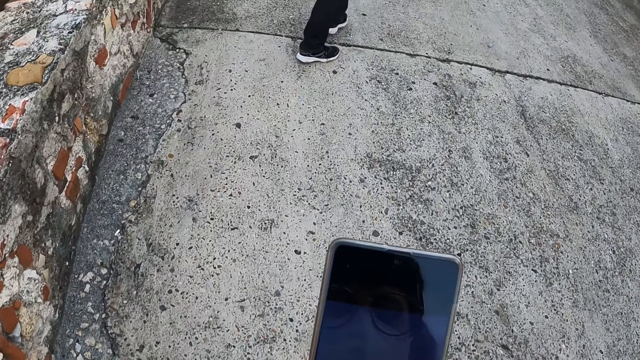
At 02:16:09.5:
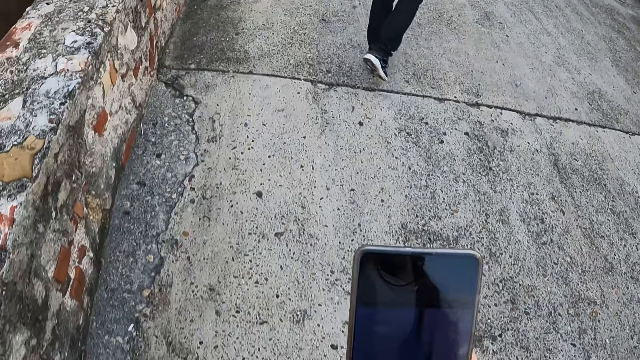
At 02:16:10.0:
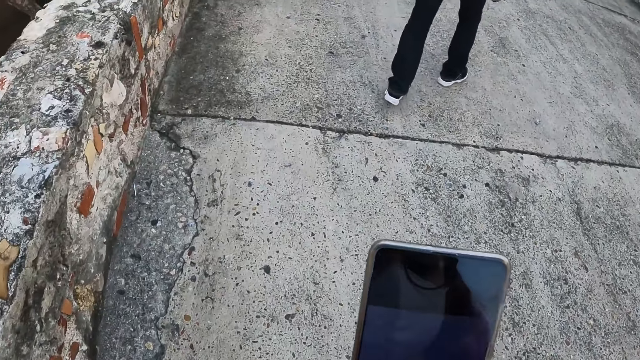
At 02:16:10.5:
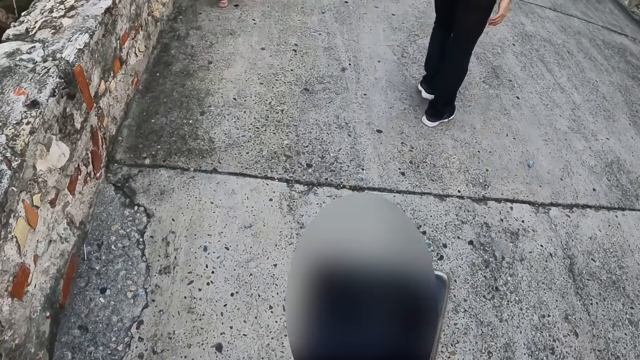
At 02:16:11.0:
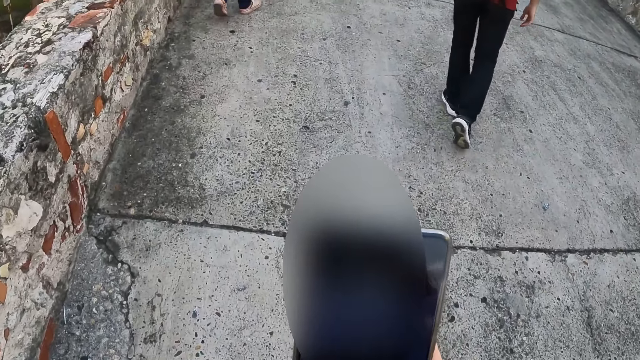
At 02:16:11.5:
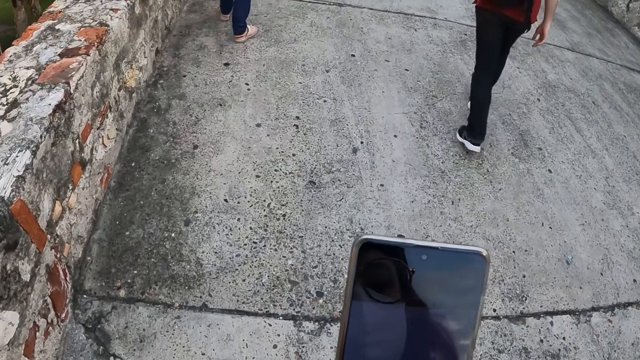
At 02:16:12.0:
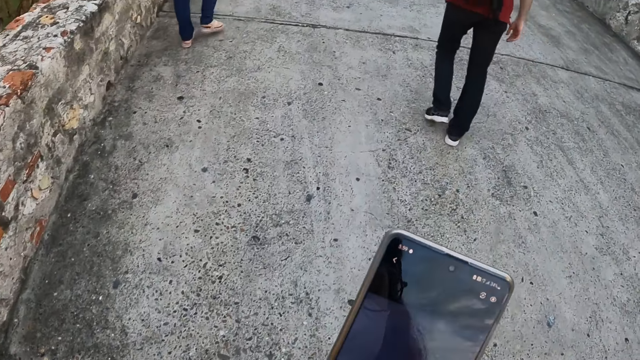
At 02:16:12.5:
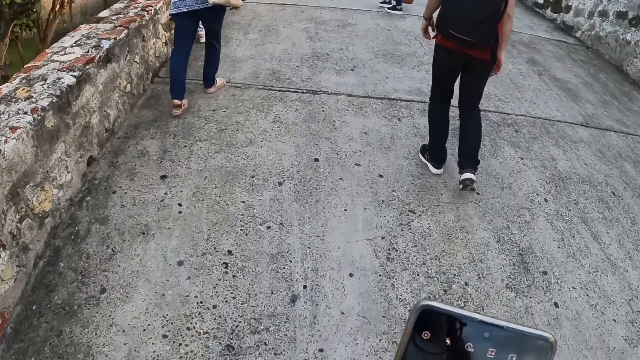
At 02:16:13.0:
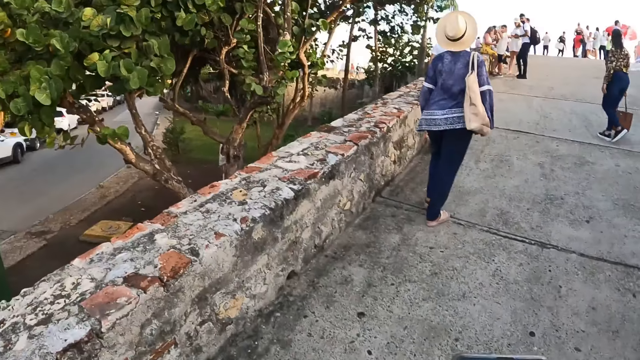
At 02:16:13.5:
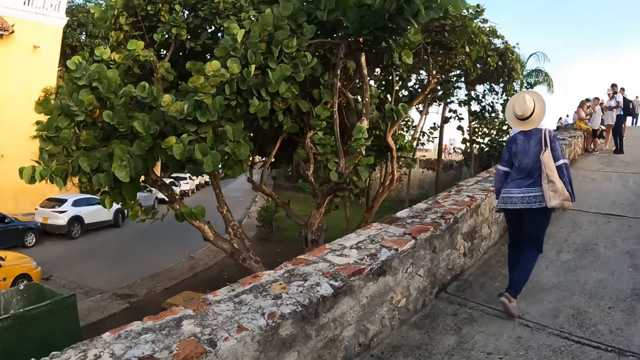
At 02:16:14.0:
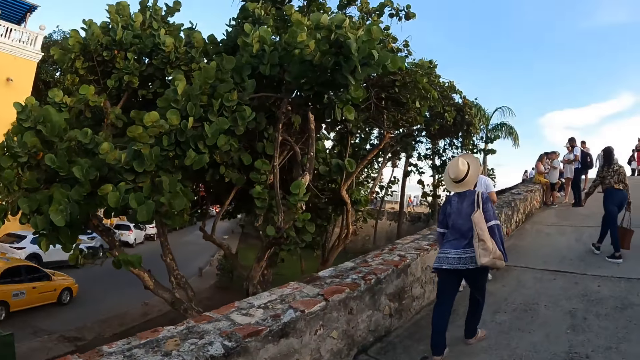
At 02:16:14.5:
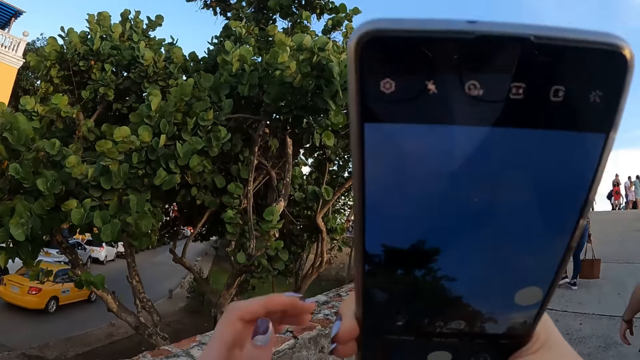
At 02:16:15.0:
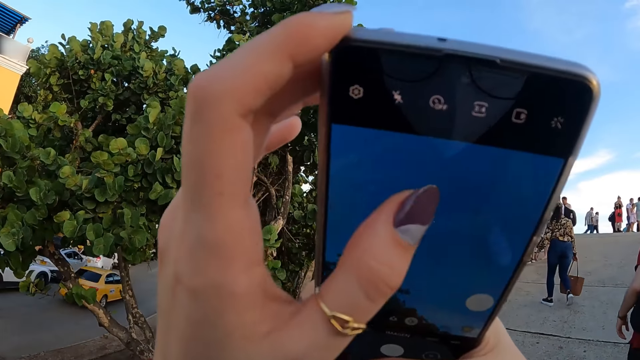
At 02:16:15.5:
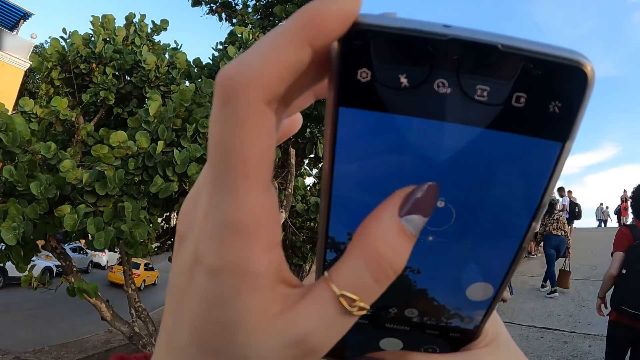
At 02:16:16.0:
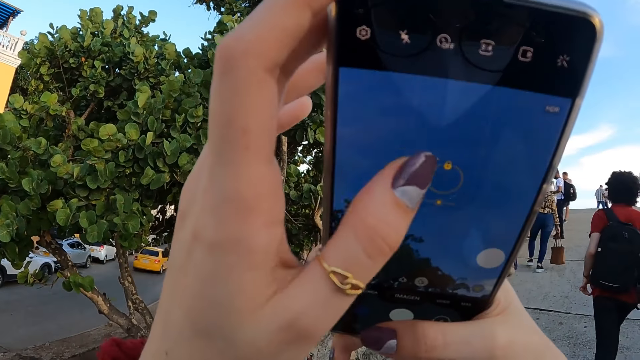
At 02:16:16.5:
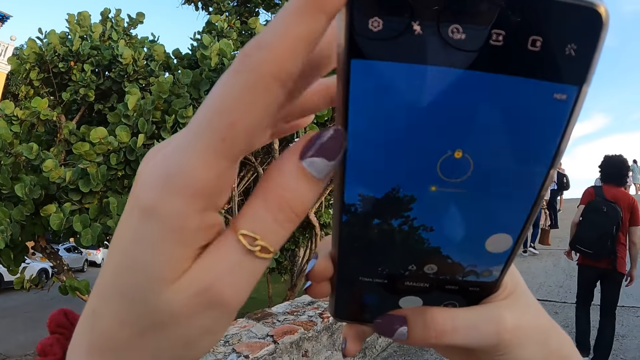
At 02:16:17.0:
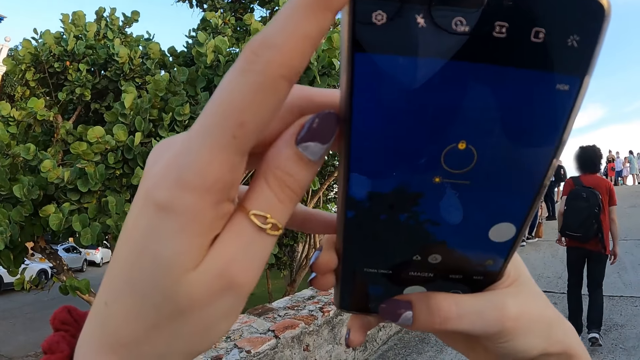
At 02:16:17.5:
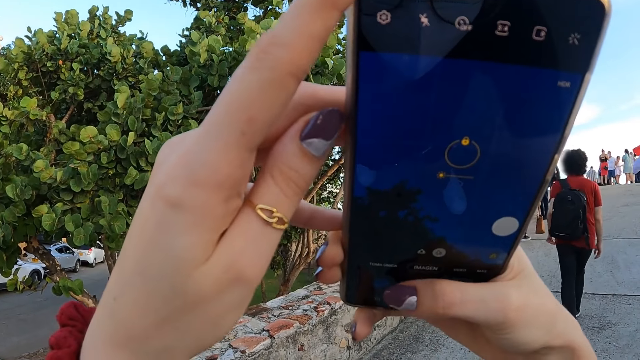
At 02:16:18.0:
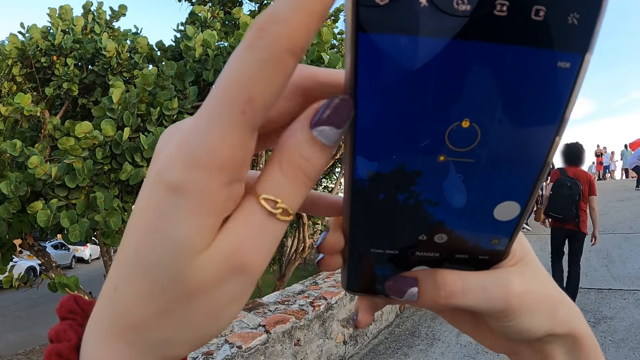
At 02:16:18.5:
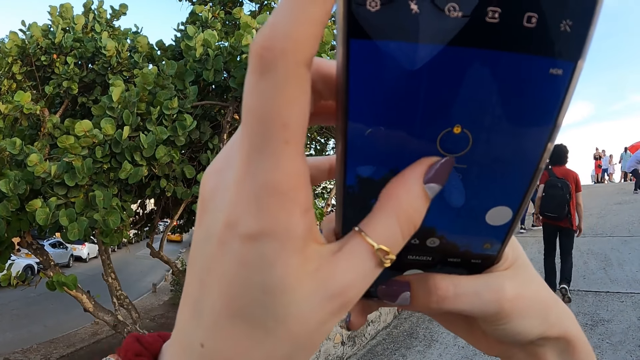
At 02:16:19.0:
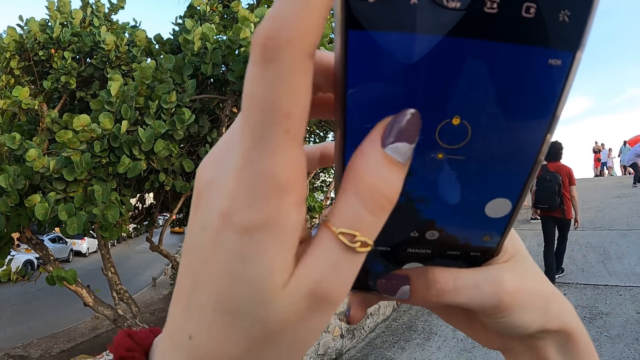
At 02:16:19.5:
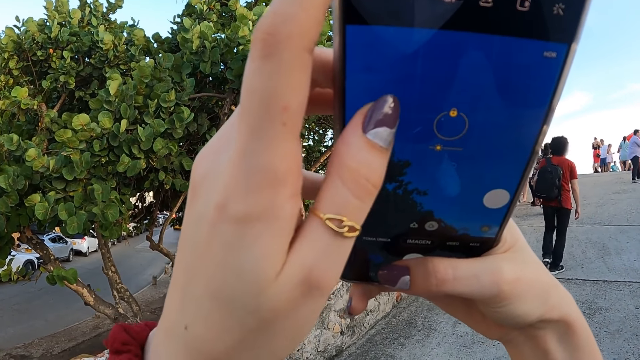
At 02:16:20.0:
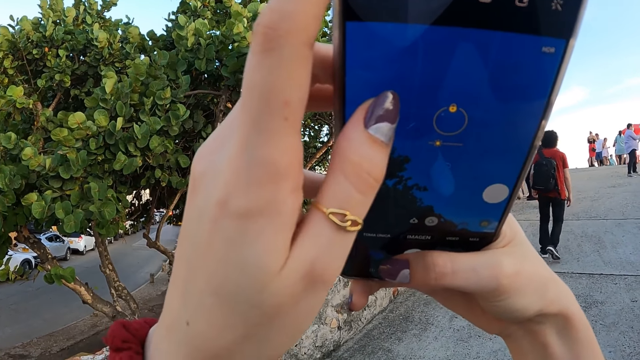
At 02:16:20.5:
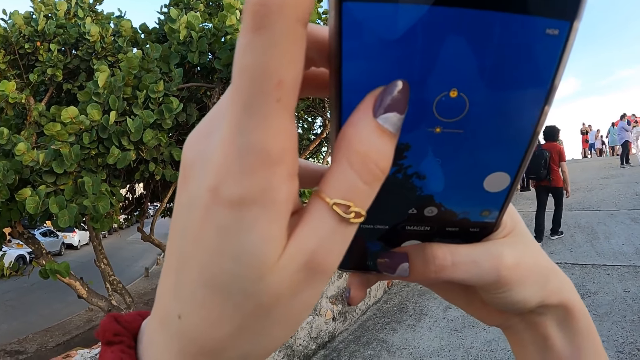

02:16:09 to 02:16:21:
The camera wearer walks along the road or pavement. She operates the phone in her hands. She looks around. She operates the phone in her hands. She takes a picture with her phone.

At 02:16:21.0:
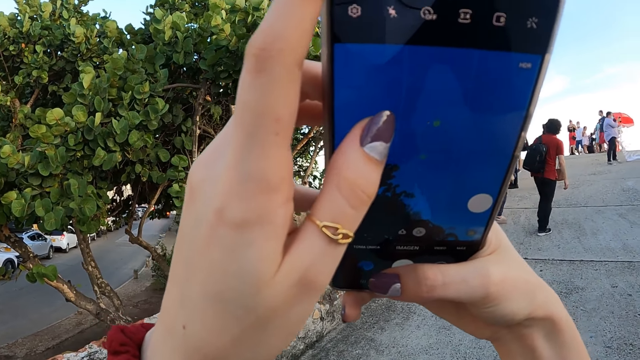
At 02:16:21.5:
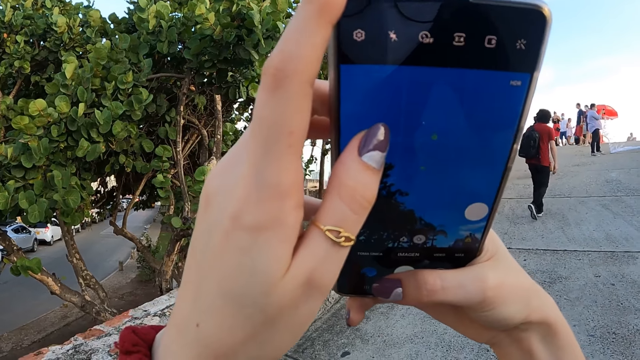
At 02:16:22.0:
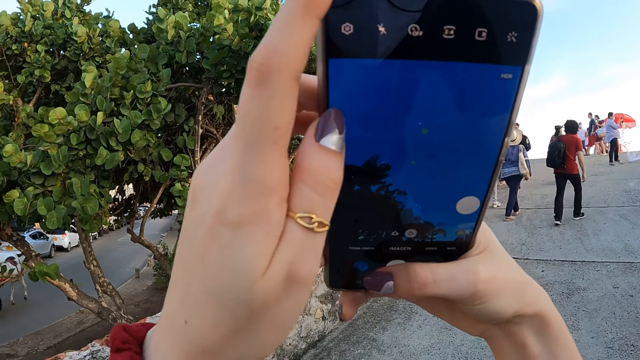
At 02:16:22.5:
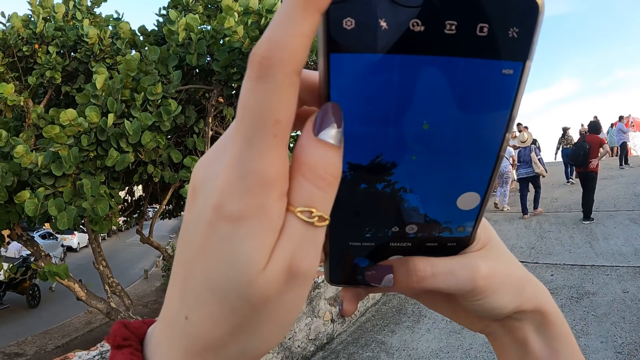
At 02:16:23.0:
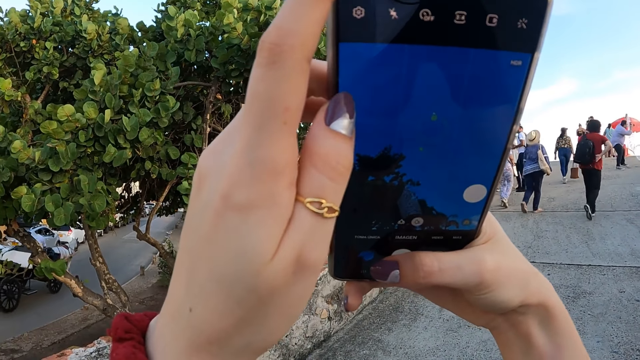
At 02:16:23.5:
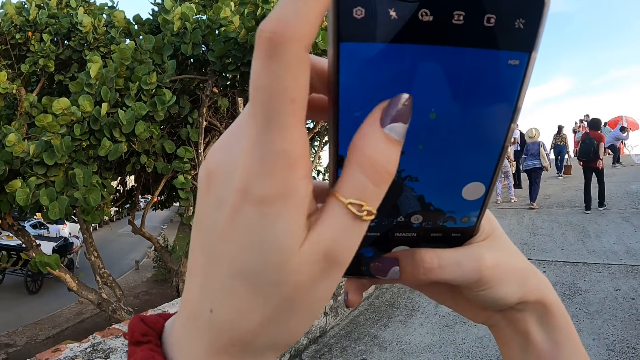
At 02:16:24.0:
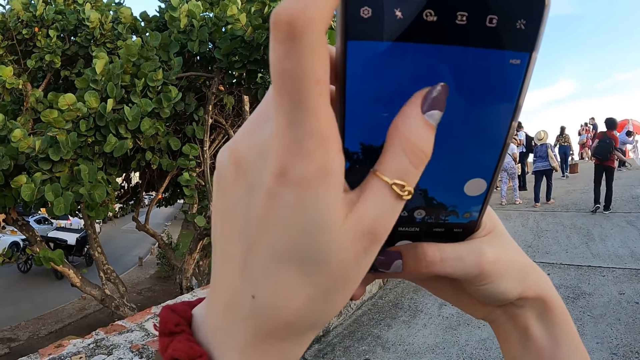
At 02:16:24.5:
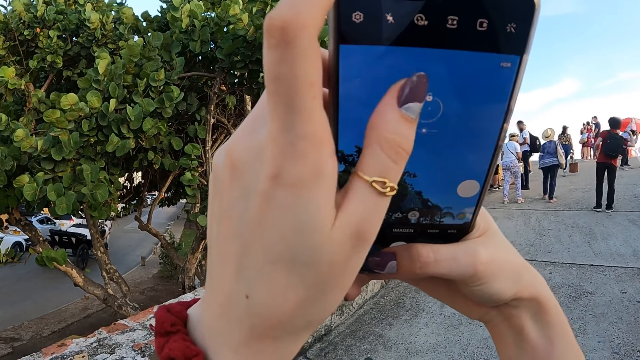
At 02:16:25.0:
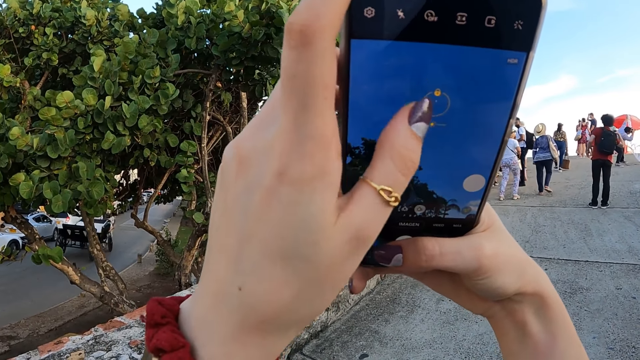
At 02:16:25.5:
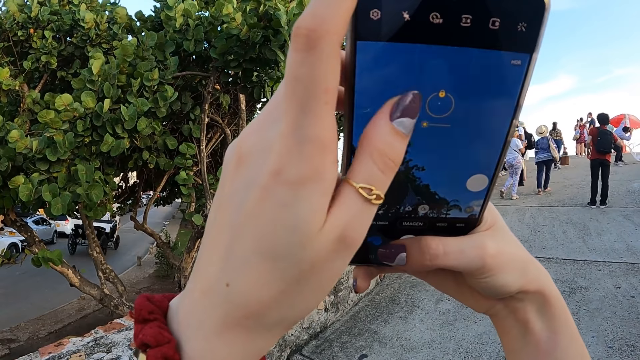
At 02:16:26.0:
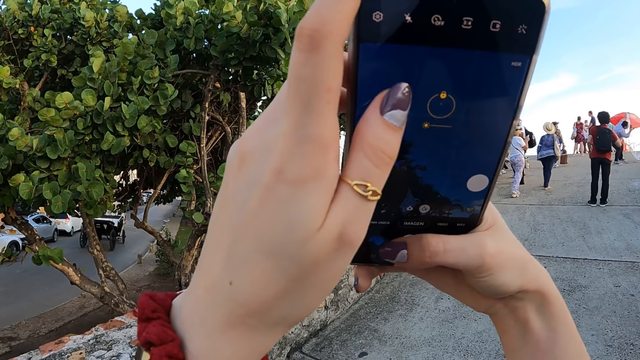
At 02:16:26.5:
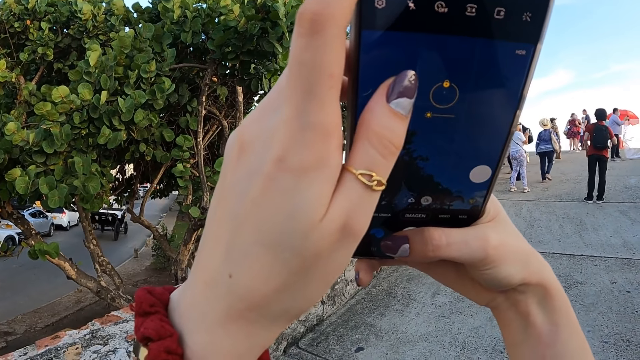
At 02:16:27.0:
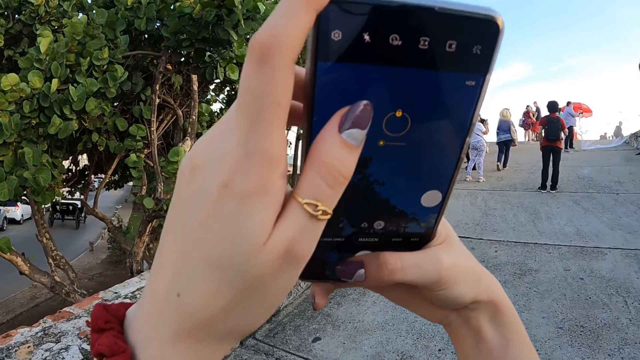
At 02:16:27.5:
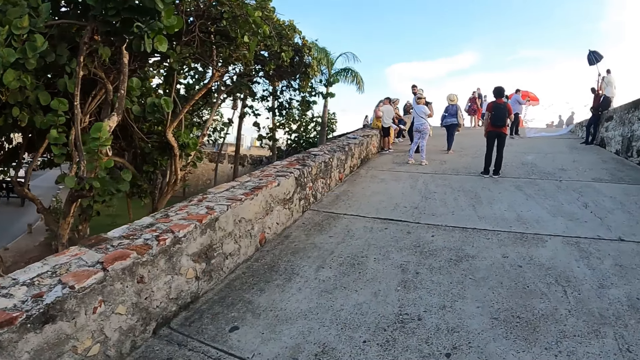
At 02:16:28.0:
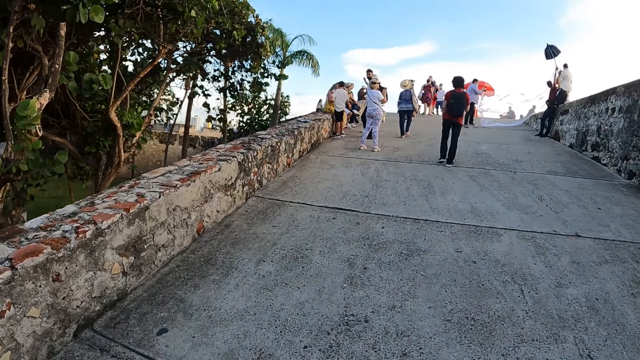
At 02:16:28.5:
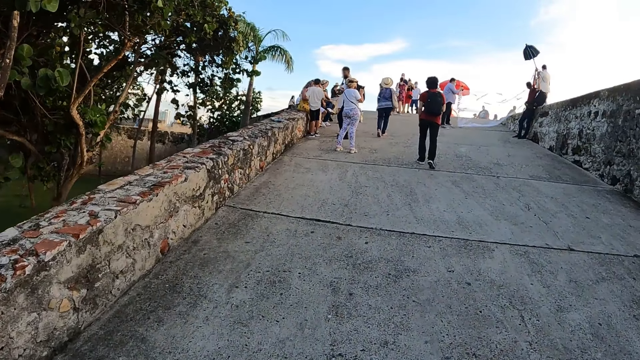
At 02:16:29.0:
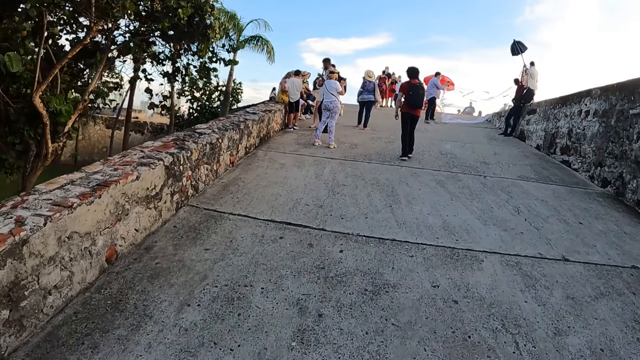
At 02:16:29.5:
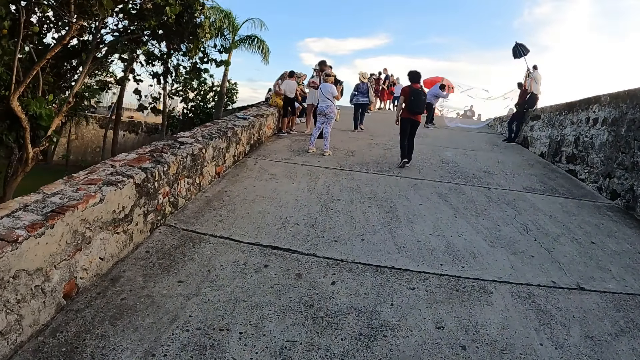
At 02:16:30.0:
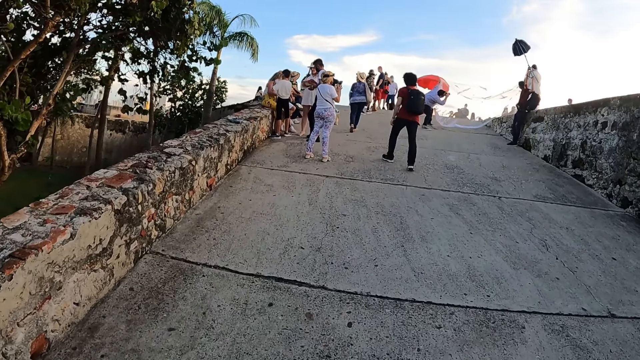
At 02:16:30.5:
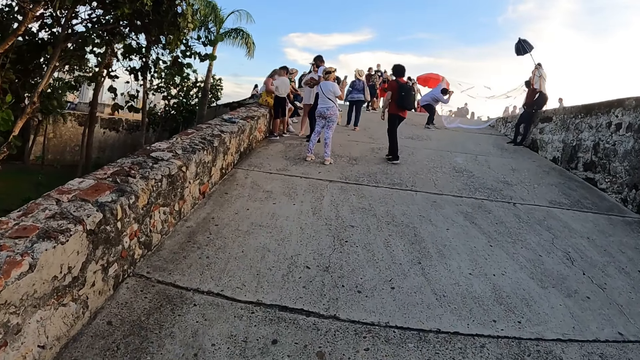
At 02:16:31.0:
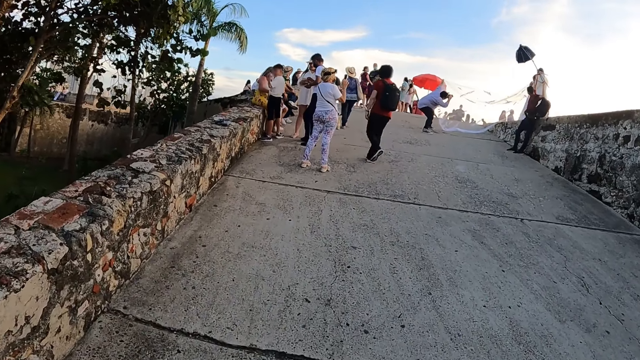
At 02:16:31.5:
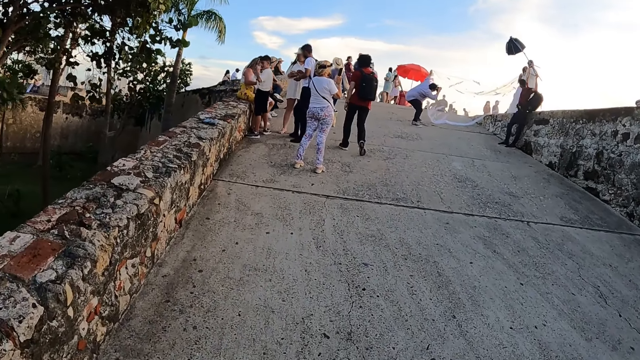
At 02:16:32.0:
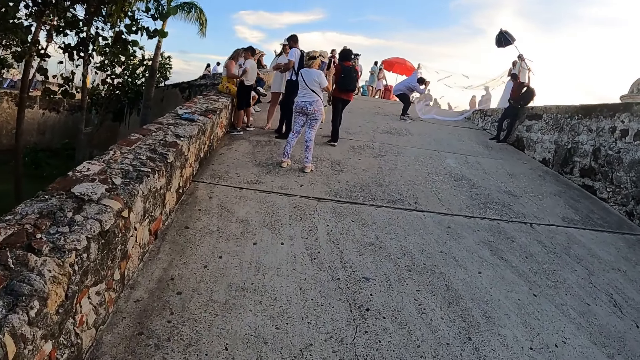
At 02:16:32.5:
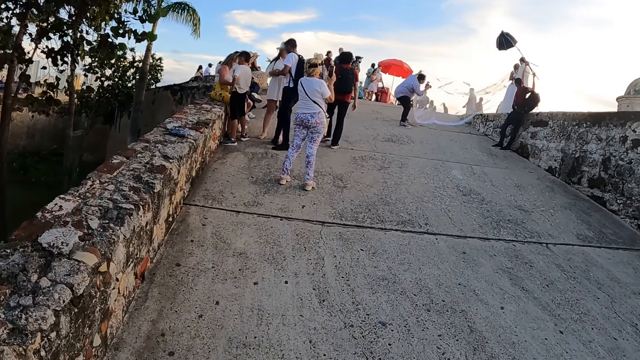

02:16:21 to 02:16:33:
The camera wearer walks along the road.
